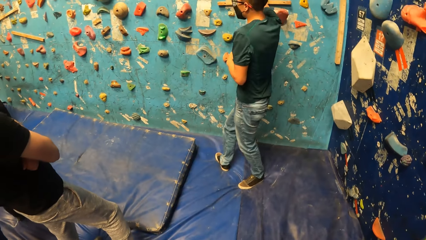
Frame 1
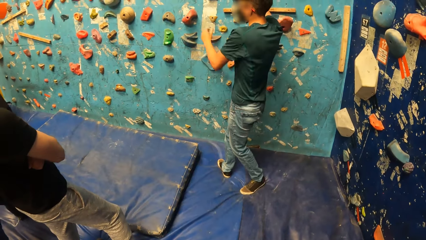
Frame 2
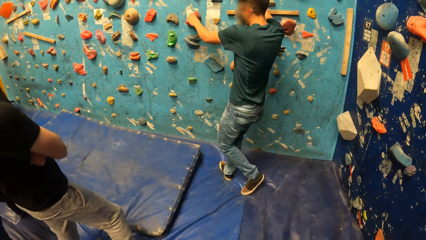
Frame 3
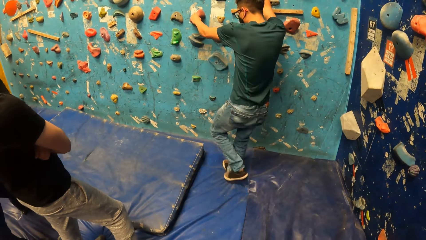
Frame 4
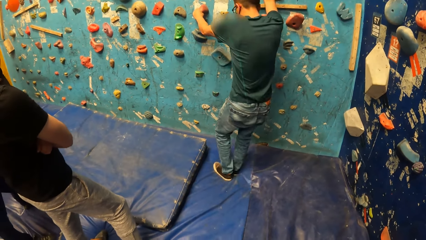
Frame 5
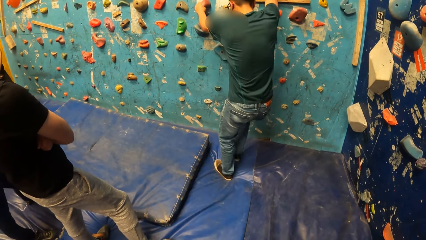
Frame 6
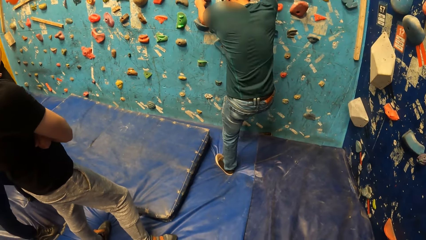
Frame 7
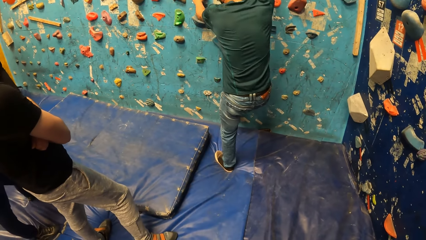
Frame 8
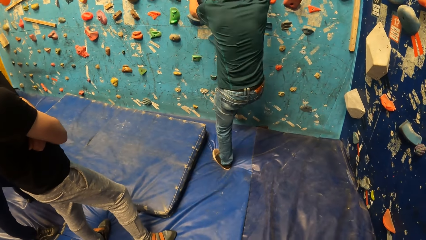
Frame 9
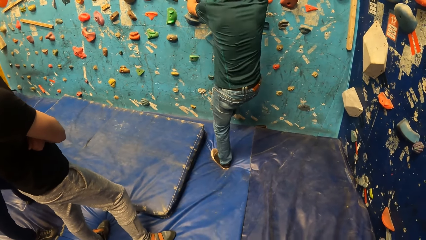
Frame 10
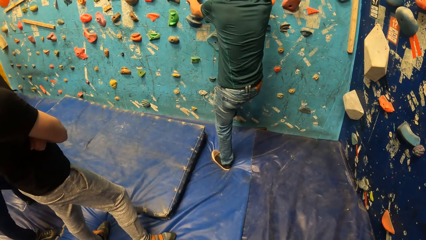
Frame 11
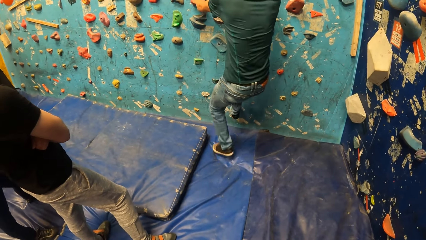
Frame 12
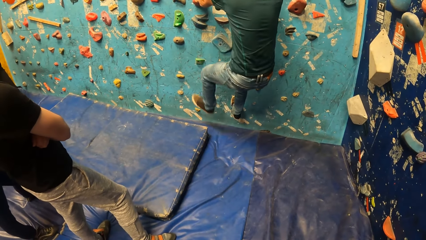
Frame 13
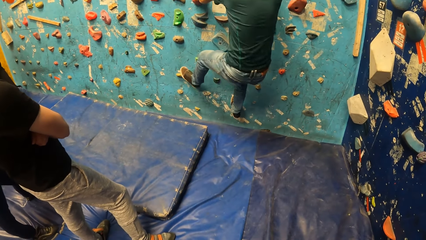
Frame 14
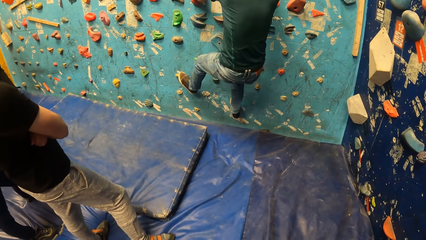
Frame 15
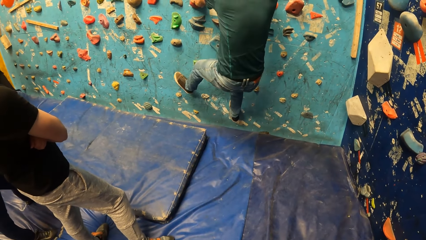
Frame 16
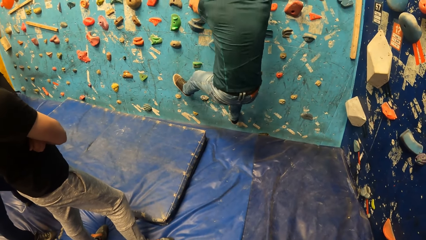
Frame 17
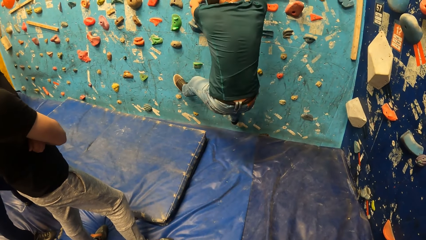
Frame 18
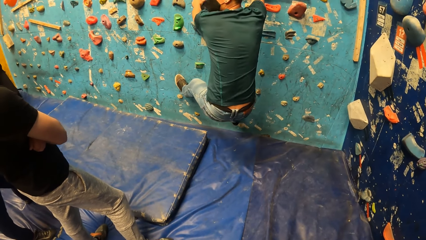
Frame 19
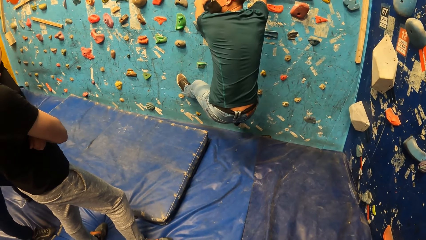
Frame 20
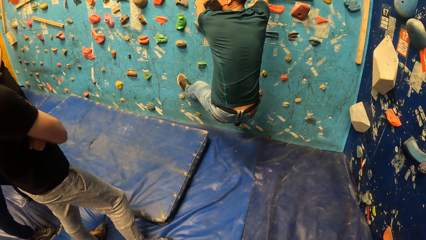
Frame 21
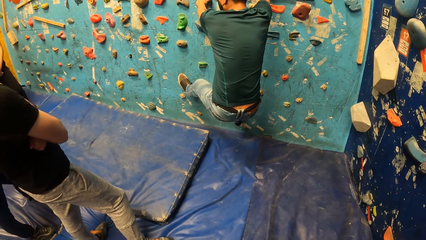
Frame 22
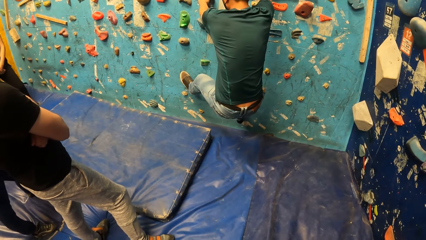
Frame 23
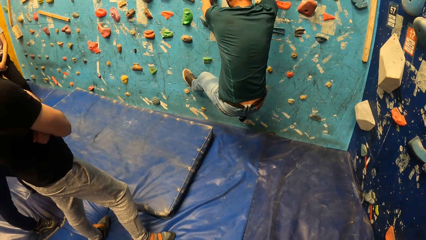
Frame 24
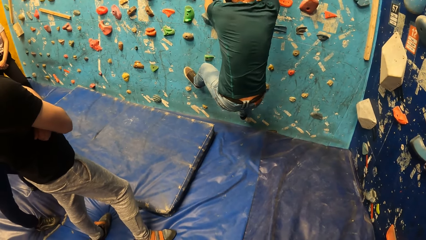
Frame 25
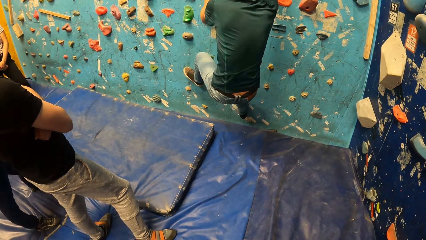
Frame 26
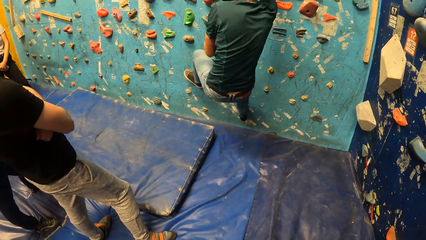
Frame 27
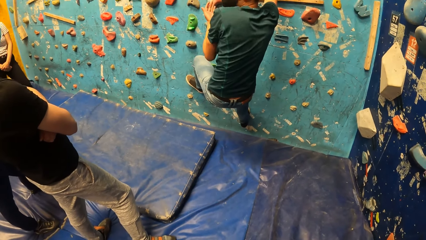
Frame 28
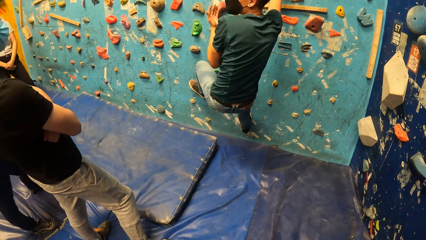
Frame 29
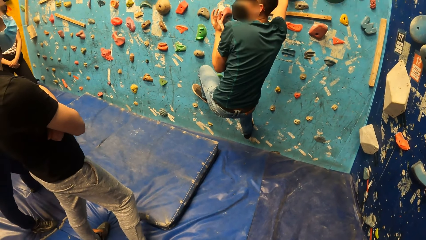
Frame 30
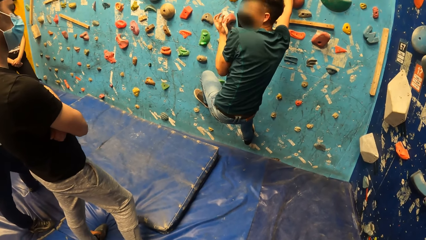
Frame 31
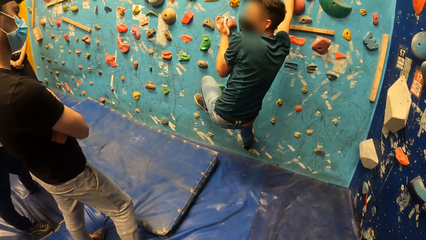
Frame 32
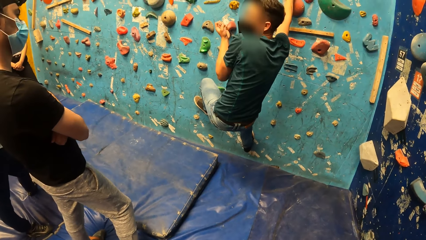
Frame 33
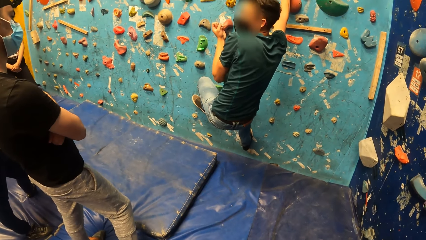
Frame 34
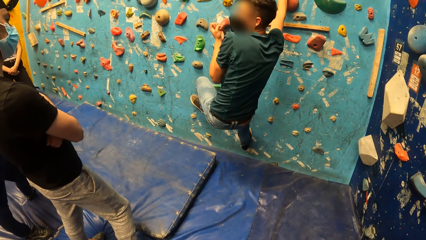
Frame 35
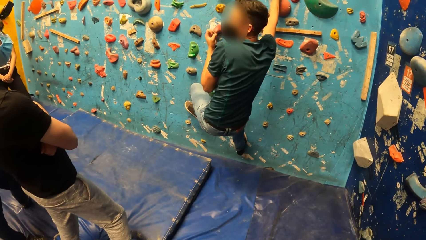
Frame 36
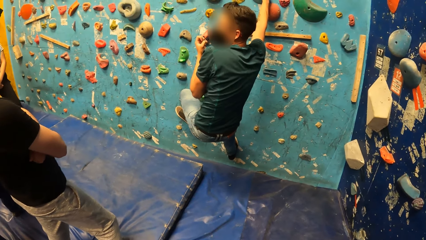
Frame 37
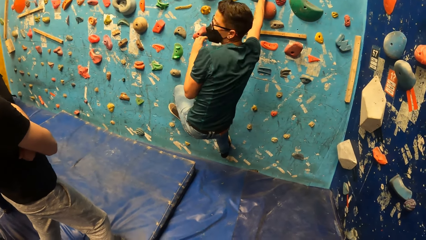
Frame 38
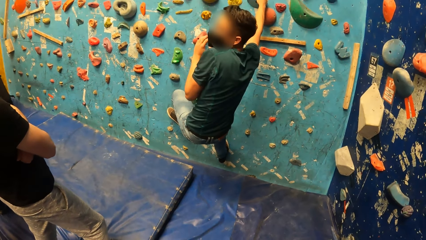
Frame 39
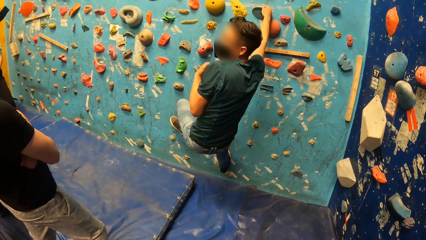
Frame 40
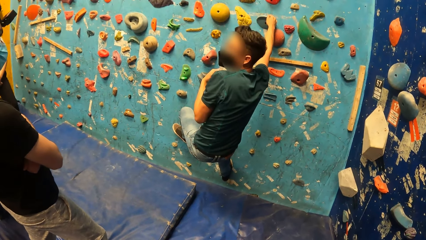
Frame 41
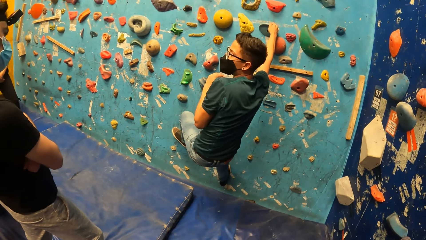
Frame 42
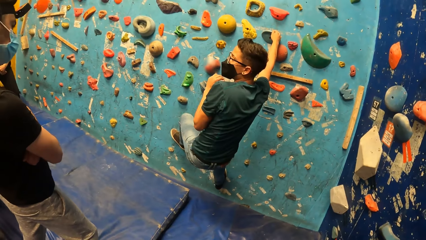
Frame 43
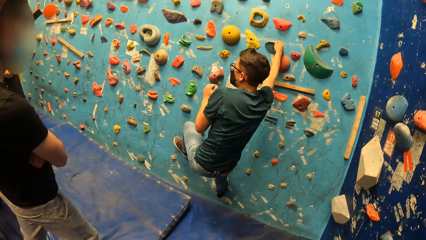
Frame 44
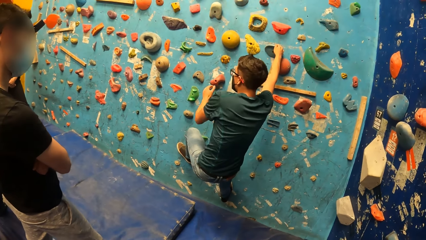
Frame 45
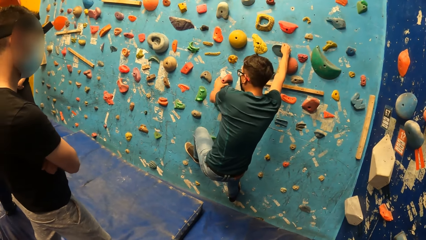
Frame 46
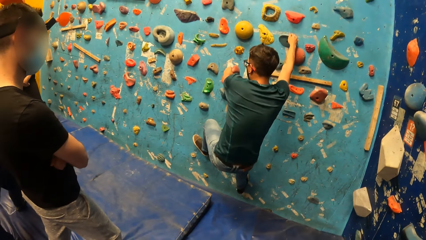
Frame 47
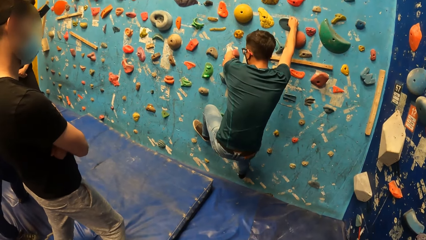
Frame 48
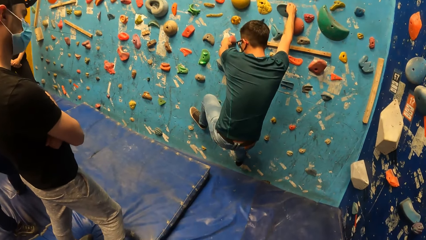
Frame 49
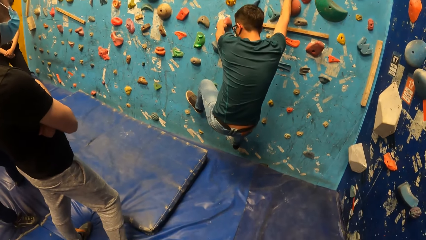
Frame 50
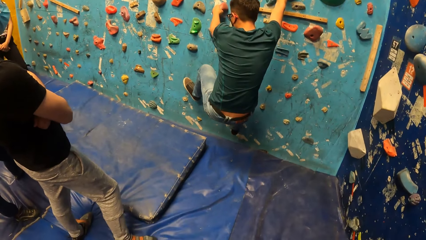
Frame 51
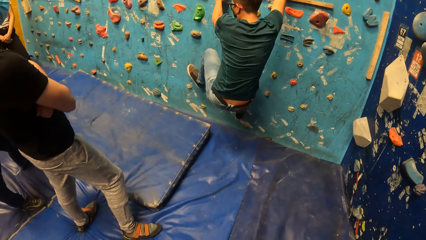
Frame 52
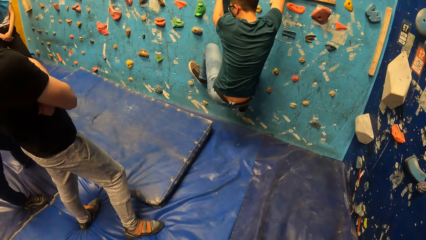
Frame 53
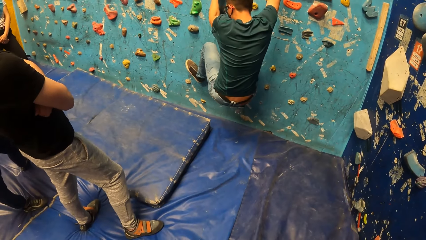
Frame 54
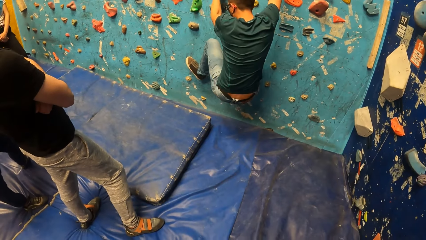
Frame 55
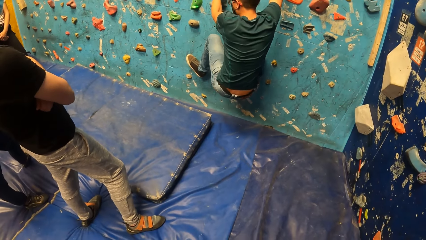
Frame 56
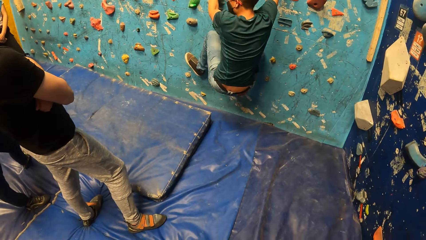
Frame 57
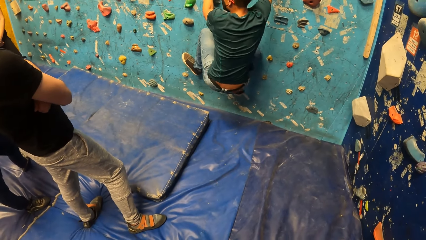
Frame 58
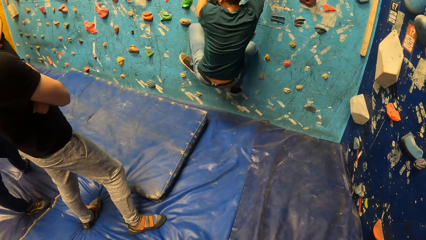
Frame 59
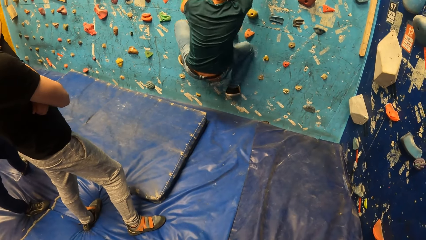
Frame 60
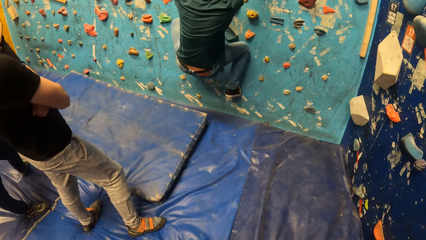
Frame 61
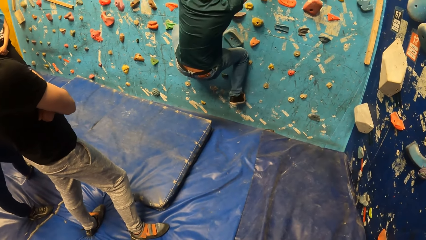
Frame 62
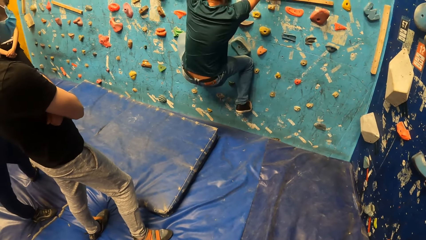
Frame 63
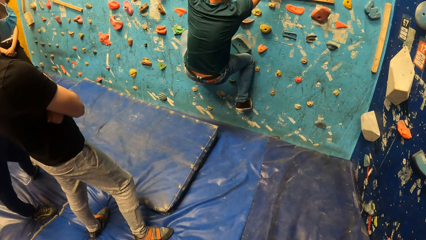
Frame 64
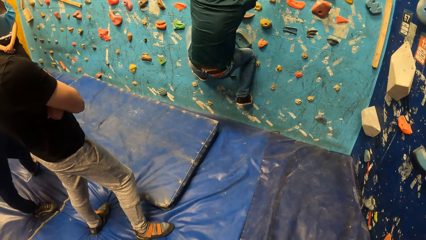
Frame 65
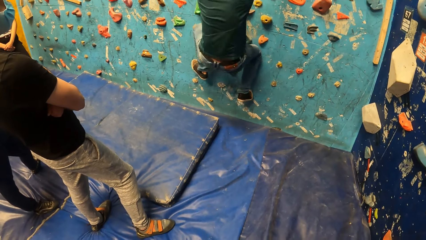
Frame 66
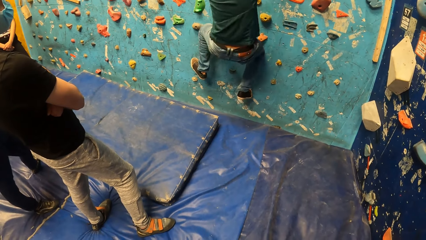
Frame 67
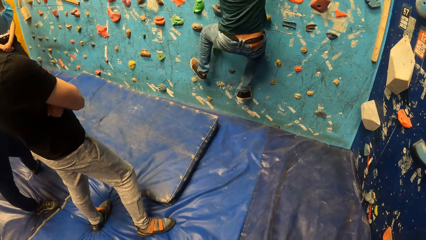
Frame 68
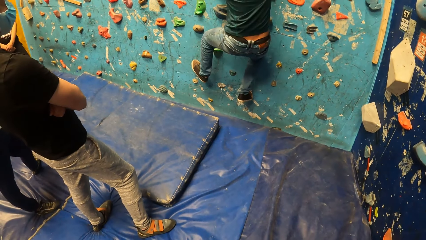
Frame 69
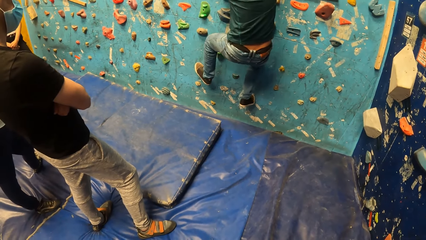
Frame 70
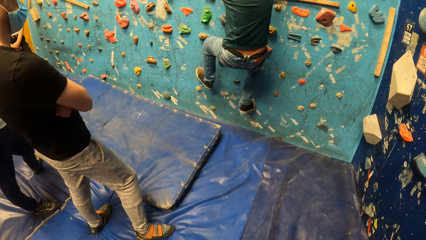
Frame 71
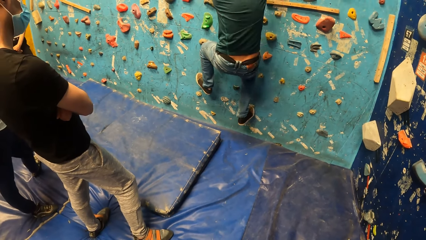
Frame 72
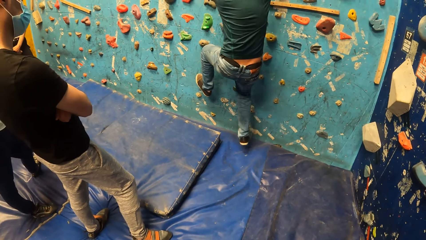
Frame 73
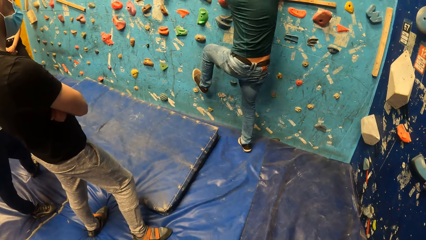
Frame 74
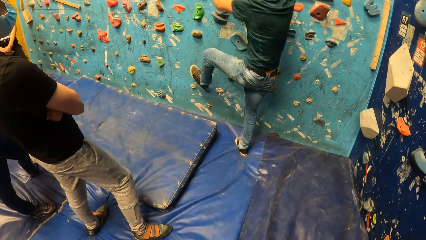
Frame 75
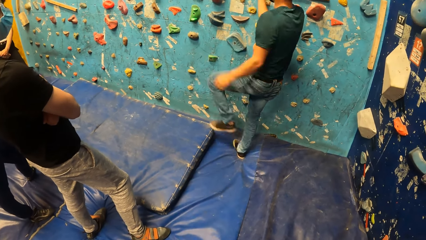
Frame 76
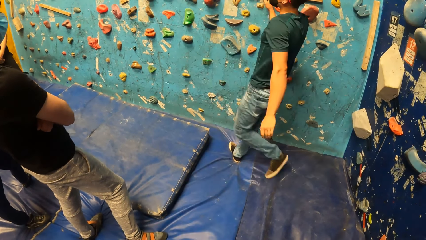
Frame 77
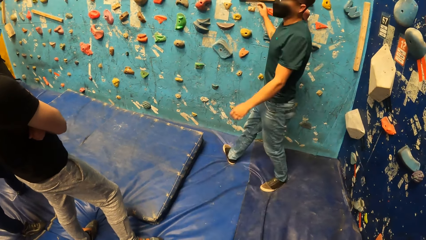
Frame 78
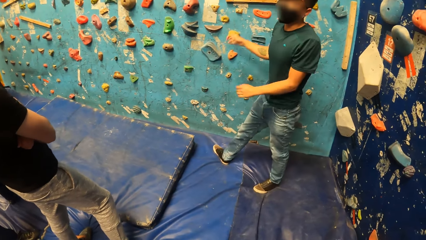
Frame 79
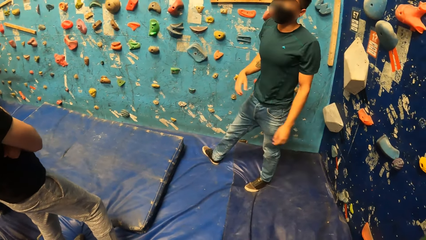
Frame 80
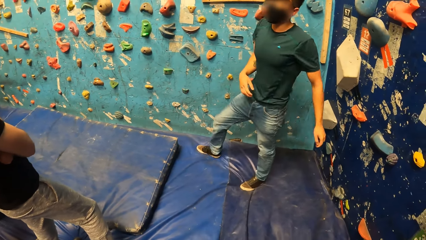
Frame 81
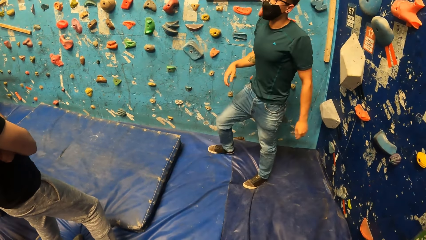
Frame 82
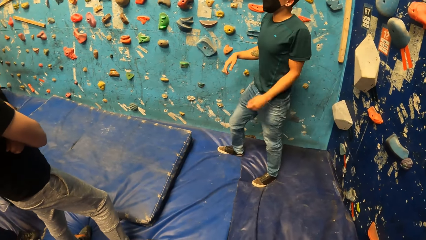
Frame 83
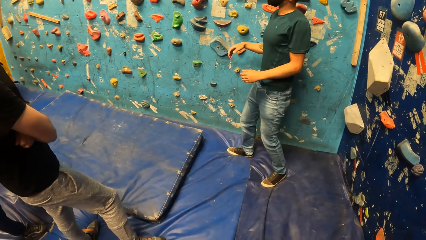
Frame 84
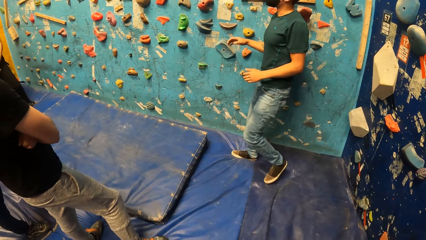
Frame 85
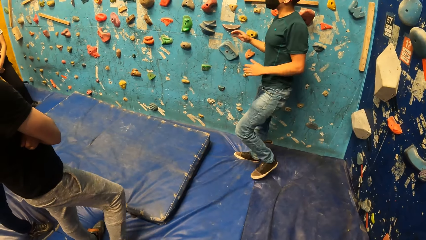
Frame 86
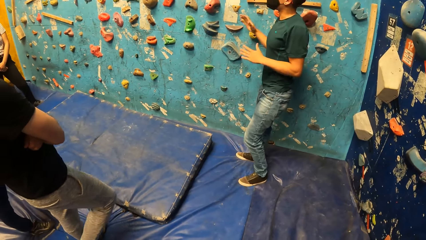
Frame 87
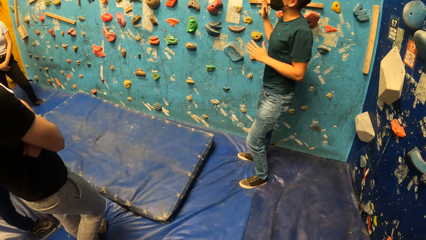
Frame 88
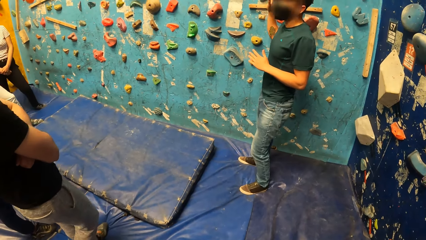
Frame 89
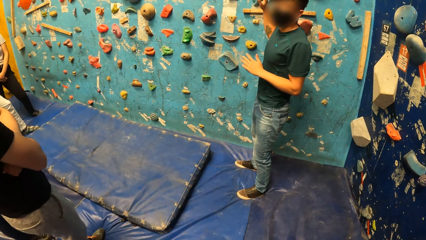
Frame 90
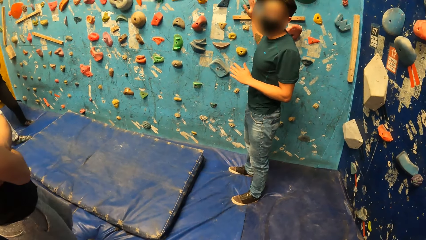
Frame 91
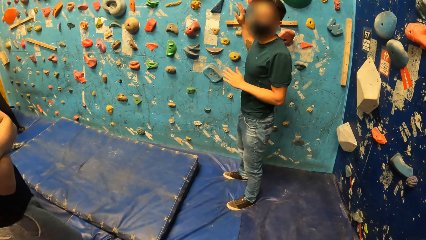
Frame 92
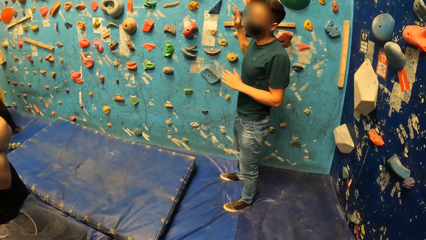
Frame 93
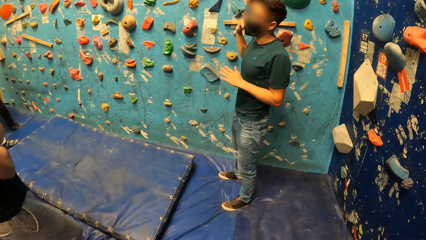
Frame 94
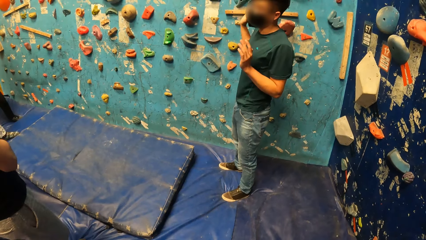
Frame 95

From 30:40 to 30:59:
A man climbs the rock climbing wall. The man holds a mold on the wall with both hands. The man instructs the camera wearer and the group. The man interacts with the camera wearer and the group of people. The man steps on the foam mattress. The man jumps down from the wall. The man instructs the camera wearer and the group. The man interacts with the camera wearer and the group of people.
